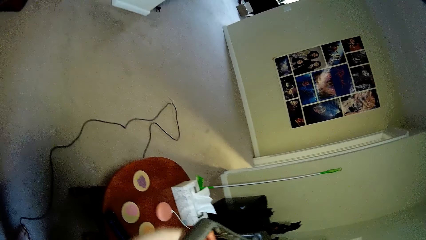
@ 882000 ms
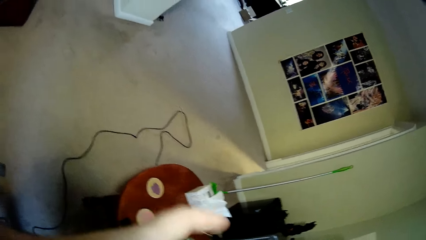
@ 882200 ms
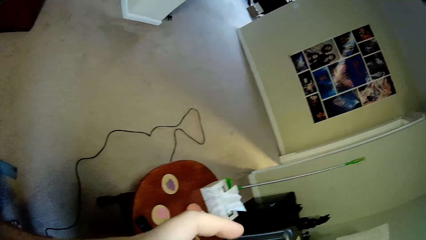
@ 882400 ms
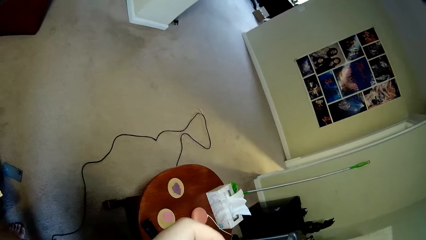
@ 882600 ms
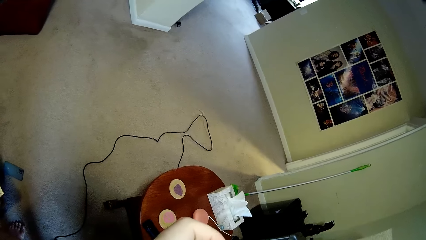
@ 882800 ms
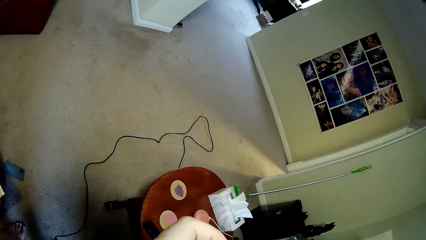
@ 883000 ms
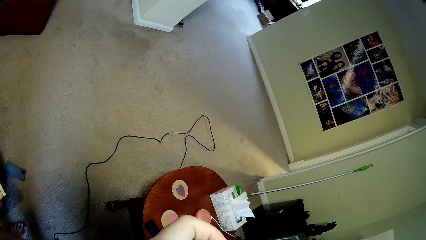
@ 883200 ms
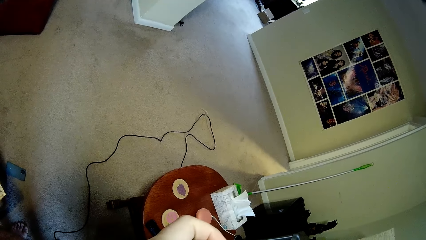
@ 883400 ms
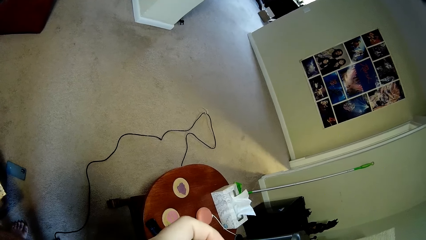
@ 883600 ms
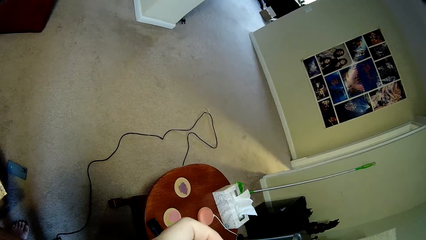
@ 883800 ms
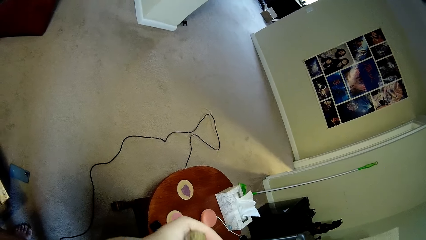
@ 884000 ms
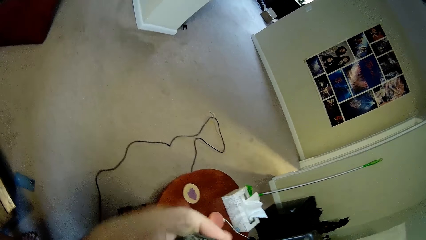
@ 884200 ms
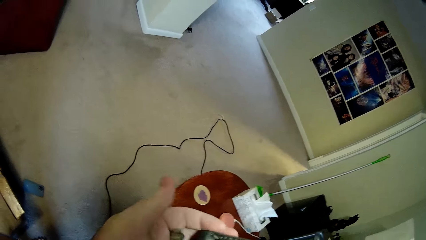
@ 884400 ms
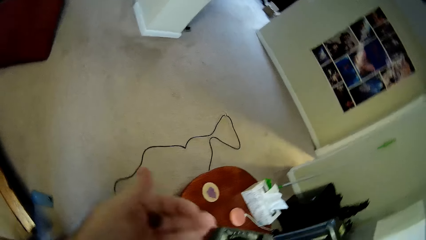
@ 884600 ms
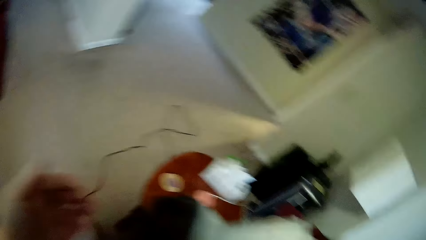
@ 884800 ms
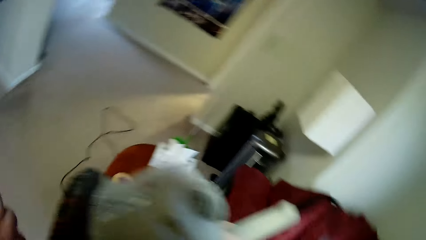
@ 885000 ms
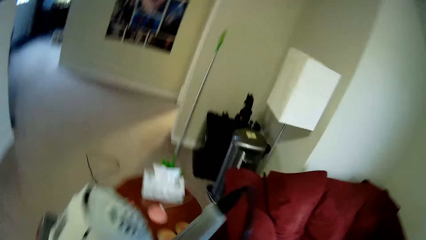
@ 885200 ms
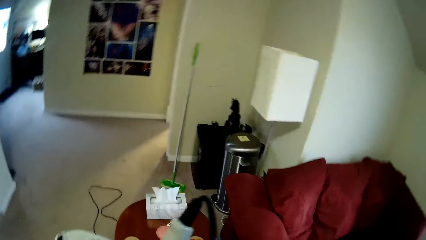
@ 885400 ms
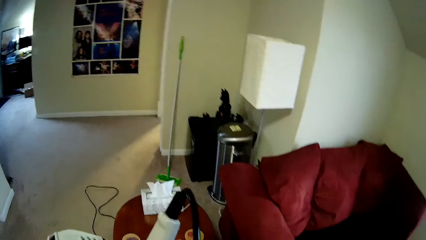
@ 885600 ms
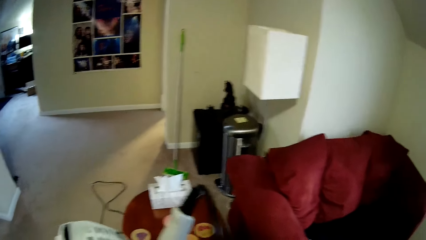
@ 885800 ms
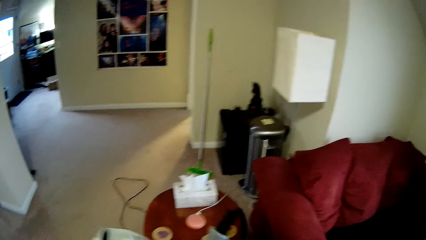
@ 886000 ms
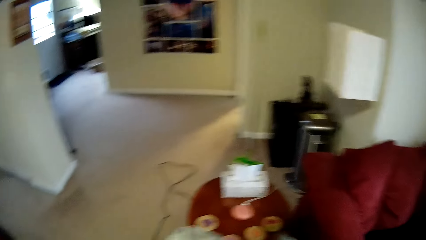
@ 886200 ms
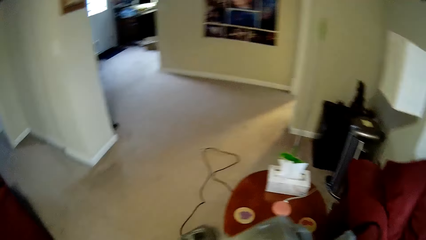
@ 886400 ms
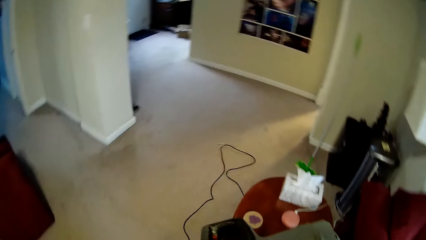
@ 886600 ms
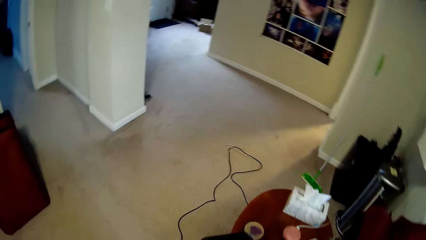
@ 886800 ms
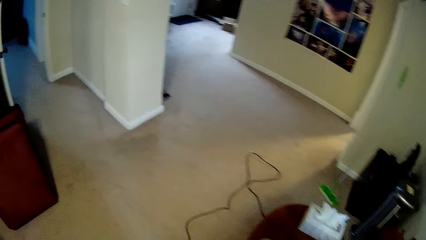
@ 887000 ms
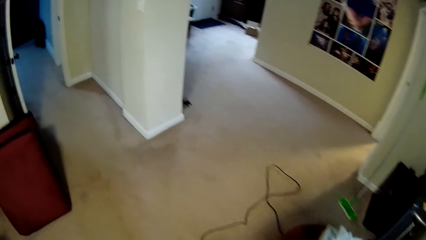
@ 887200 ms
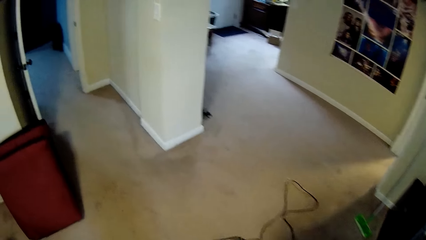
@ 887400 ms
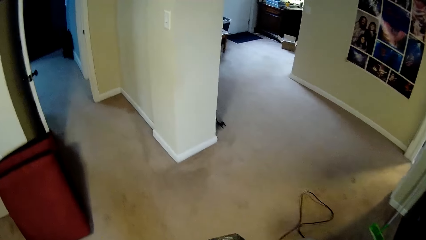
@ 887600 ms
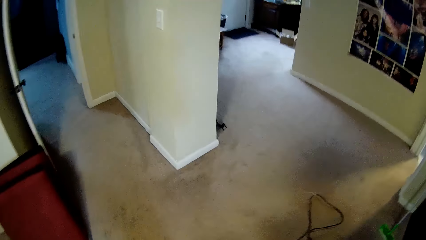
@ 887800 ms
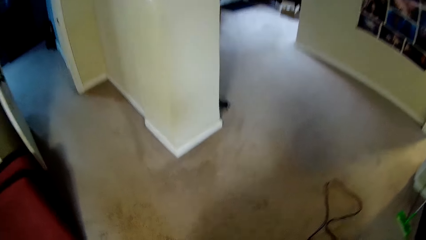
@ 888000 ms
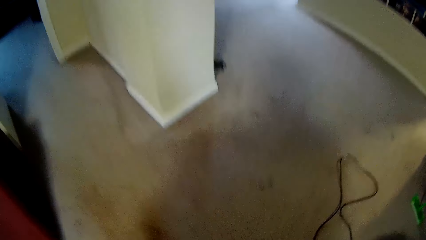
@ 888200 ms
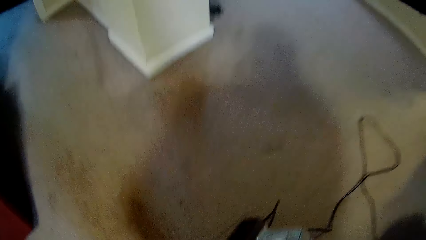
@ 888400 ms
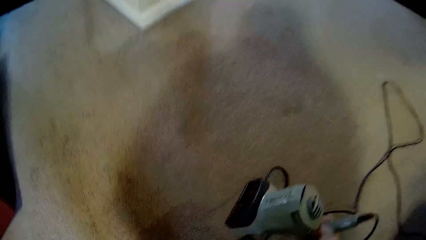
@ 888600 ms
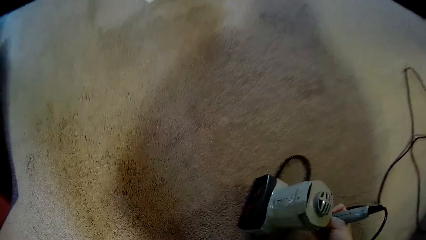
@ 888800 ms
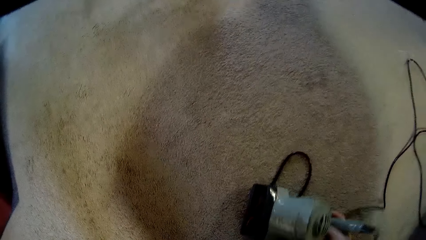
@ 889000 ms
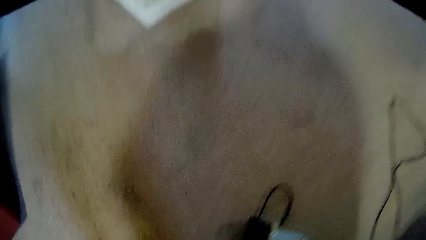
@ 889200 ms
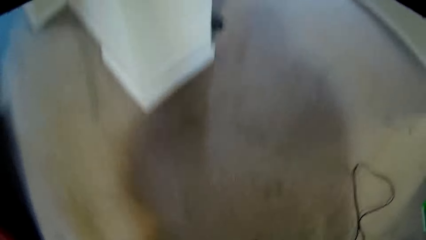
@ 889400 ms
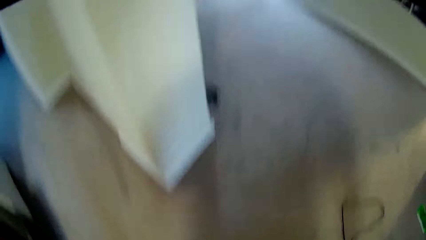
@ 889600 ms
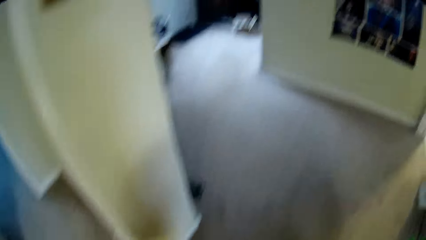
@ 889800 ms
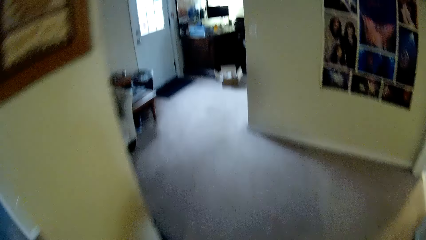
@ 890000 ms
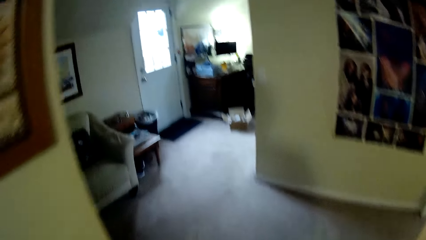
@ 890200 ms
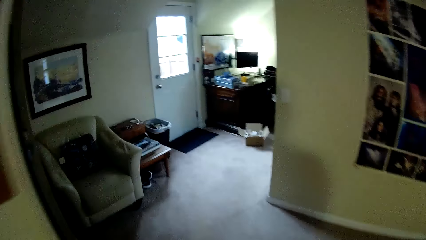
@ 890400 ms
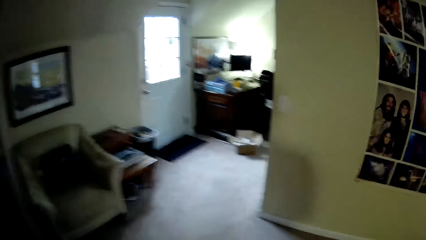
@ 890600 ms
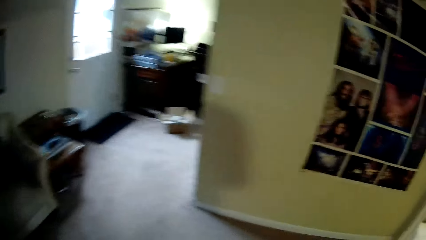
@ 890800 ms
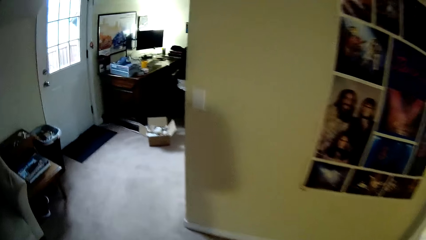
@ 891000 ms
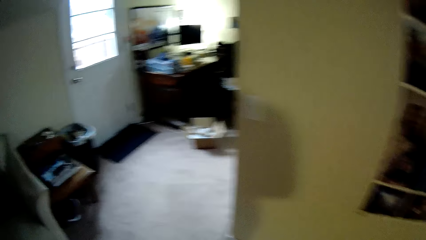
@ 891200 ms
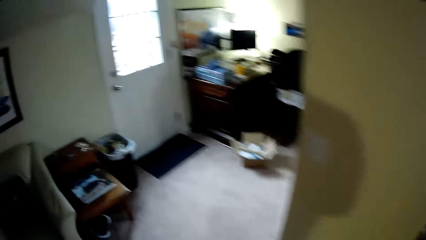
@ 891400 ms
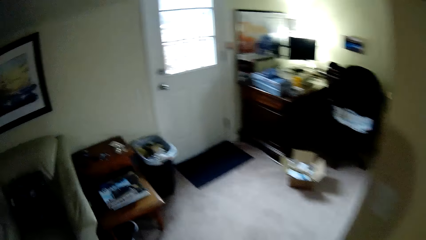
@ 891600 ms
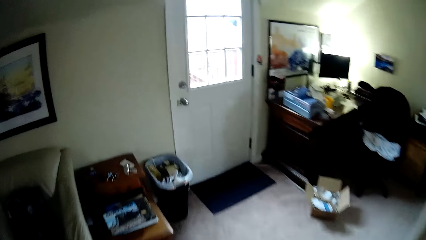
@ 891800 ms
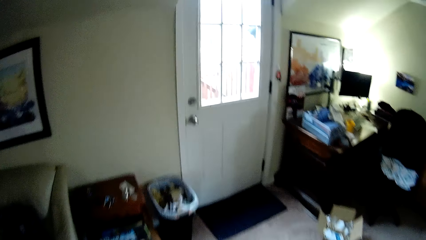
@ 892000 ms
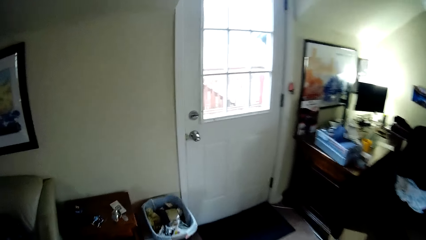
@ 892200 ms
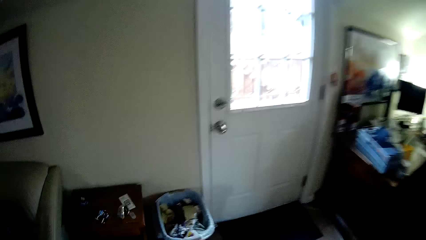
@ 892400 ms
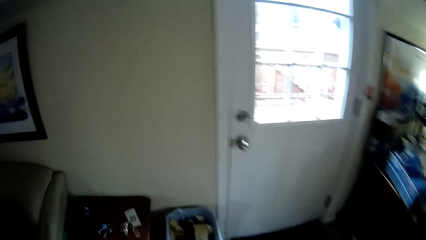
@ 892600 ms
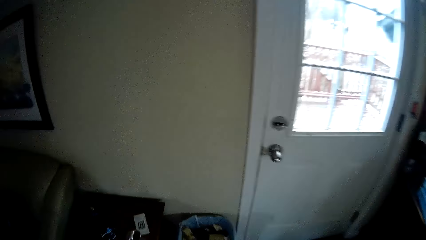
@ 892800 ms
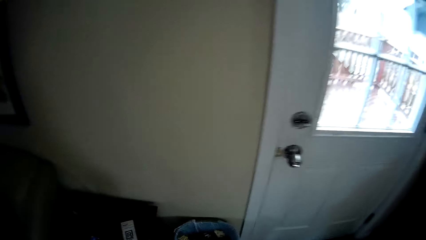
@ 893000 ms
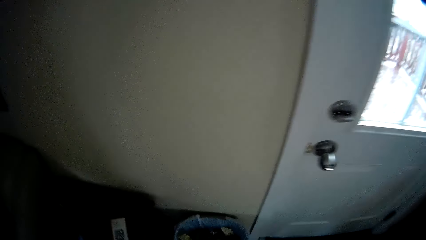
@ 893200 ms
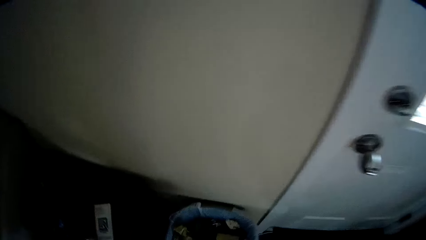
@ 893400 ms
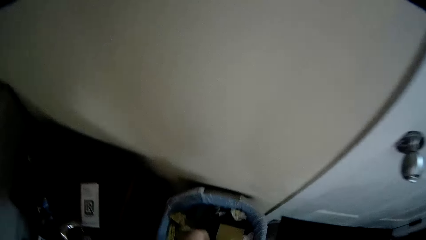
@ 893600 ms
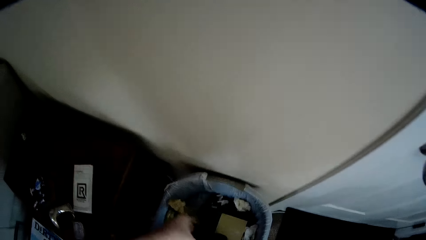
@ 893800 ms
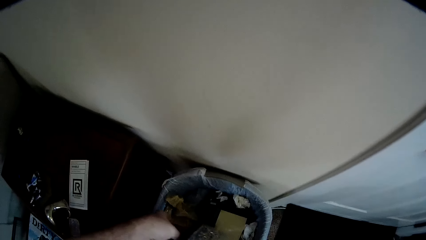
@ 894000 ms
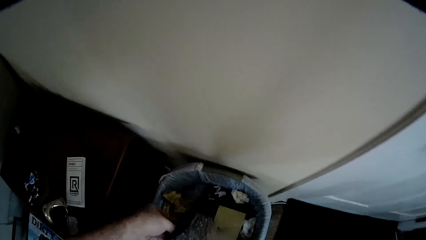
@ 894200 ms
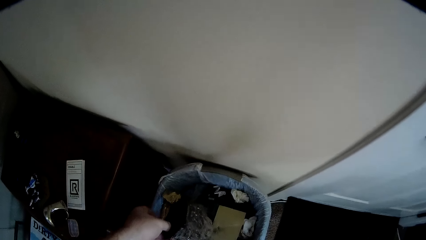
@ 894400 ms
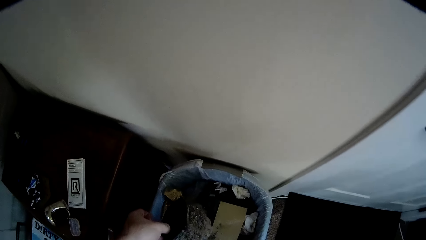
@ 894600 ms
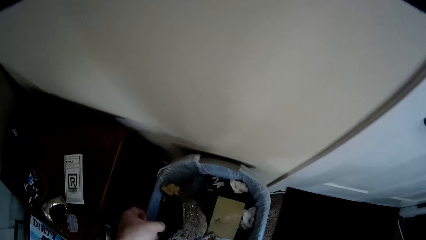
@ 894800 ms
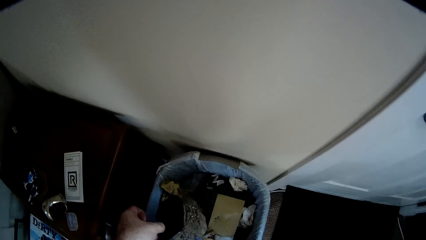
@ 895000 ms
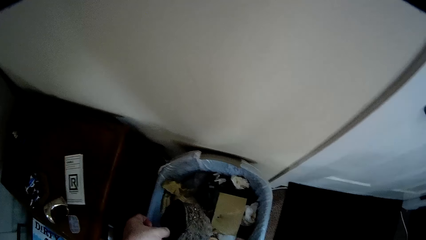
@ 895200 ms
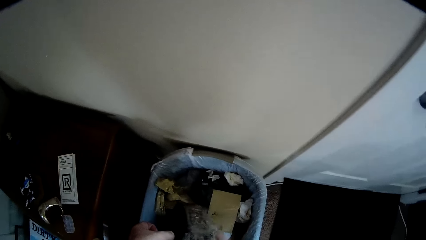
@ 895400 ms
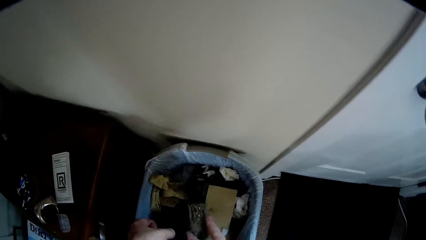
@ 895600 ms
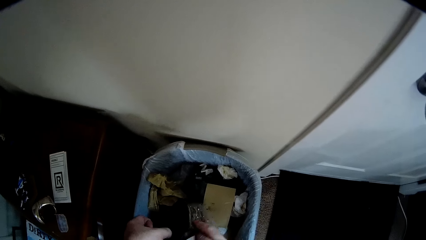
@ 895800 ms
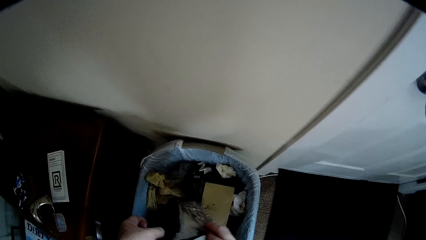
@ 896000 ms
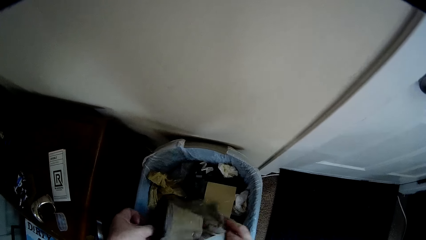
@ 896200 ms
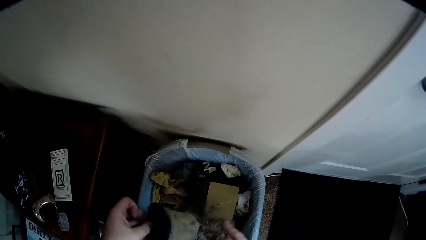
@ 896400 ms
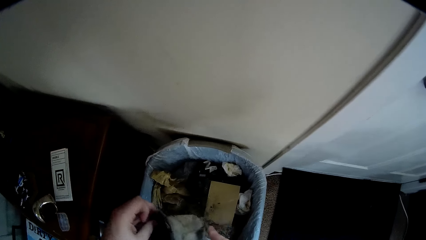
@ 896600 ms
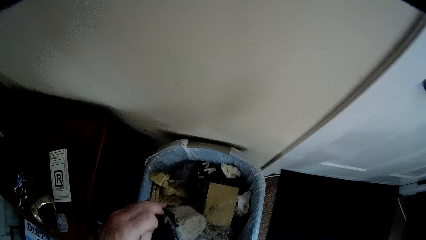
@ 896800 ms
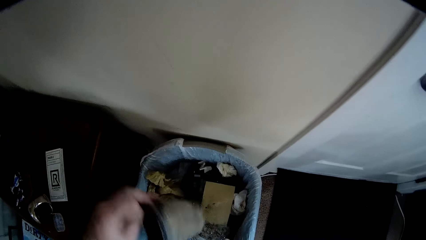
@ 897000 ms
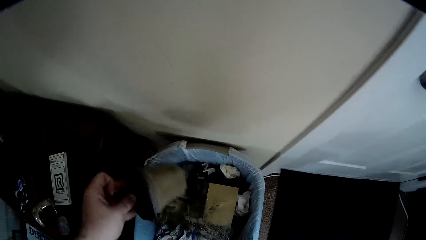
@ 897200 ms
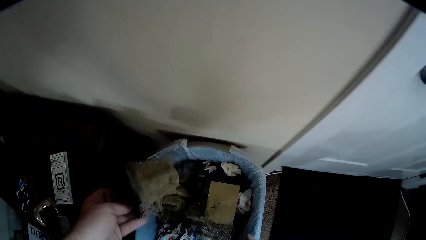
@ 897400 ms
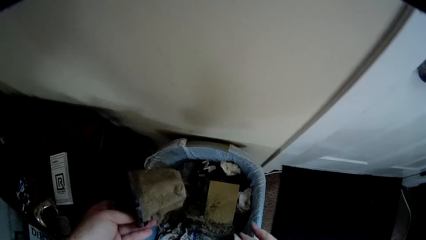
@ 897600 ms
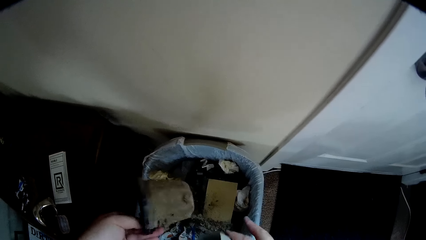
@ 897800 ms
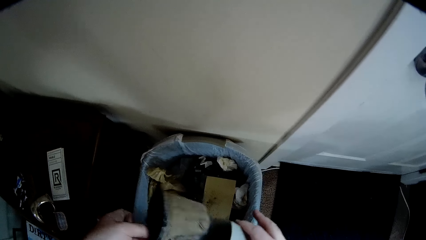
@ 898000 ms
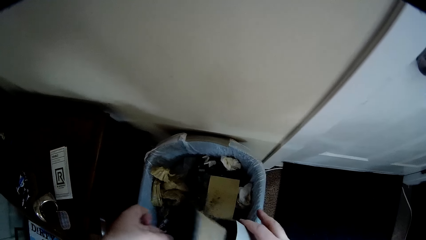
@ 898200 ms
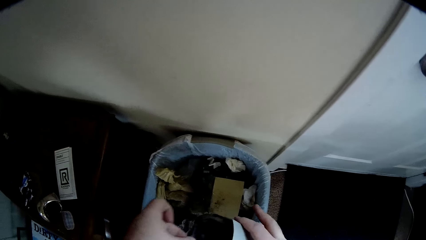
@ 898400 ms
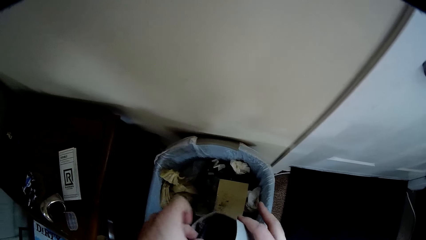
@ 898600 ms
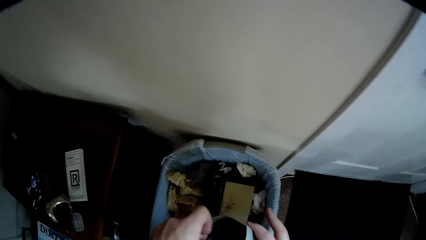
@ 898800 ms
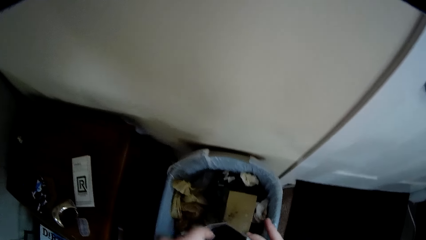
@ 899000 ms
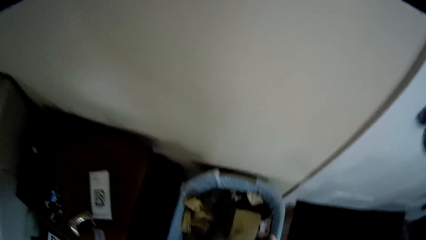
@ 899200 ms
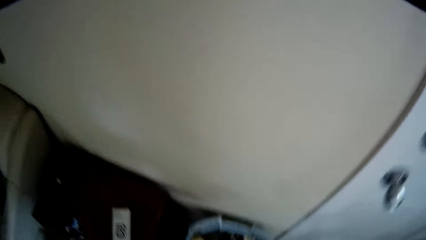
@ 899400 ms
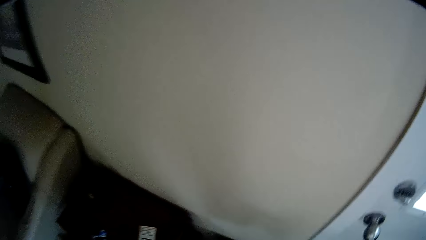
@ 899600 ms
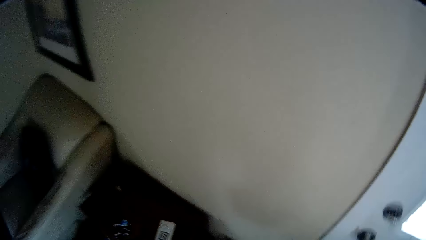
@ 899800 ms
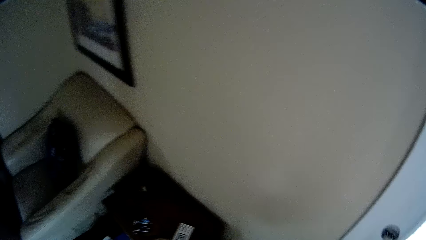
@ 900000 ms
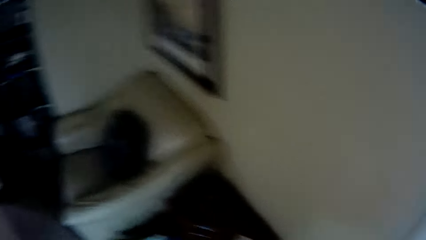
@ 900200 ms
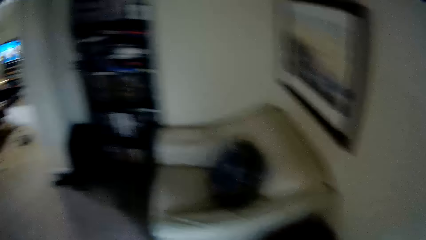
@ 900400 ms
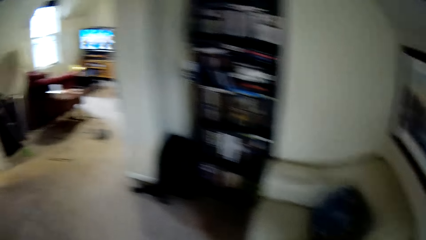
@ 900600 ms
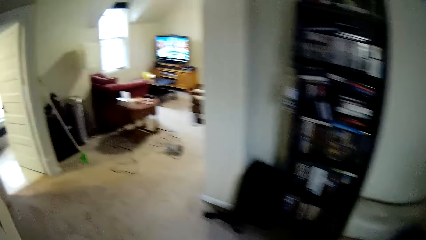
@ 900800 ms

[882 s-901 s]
The camera wearer removes something from the machine. They put the machine on the carpet. They walk towards the door. They pick a container from the dustbin. They remove the outer cover of the container.
